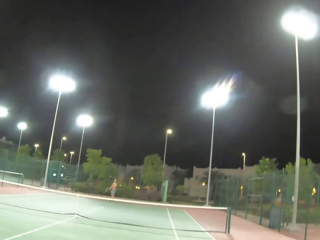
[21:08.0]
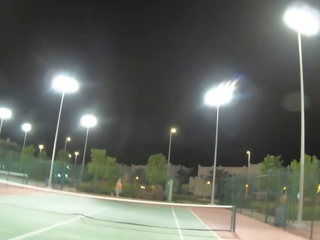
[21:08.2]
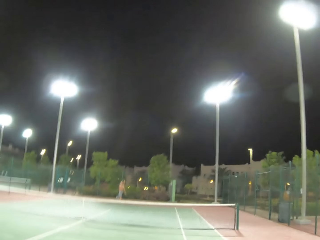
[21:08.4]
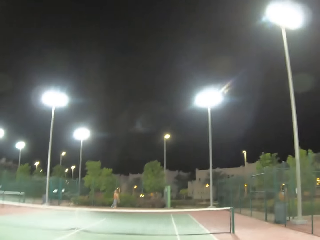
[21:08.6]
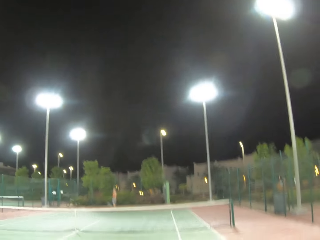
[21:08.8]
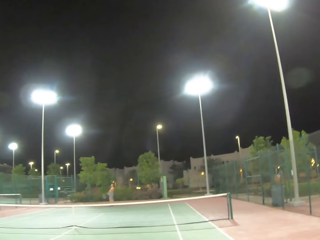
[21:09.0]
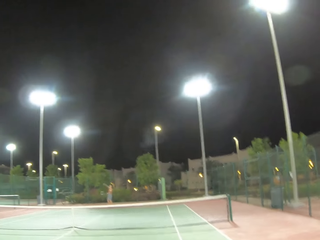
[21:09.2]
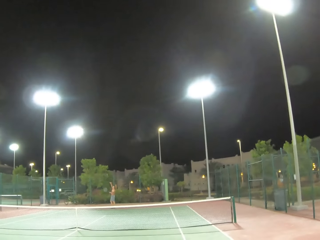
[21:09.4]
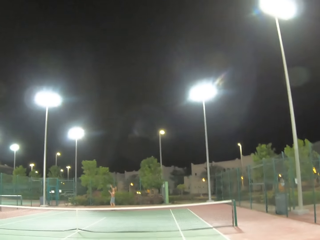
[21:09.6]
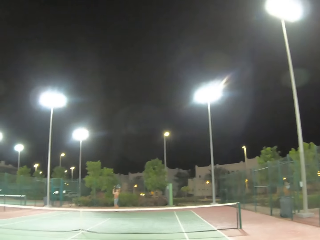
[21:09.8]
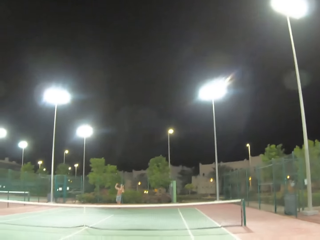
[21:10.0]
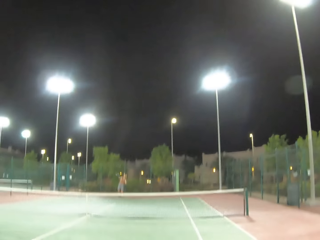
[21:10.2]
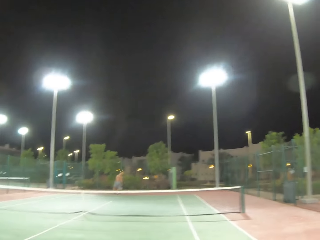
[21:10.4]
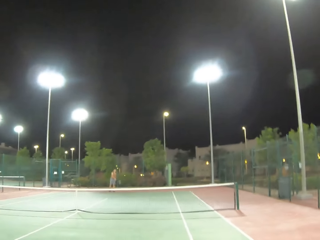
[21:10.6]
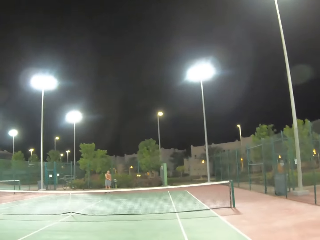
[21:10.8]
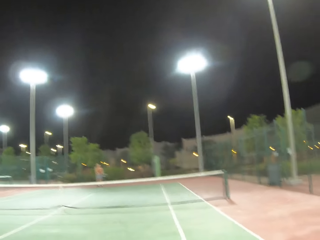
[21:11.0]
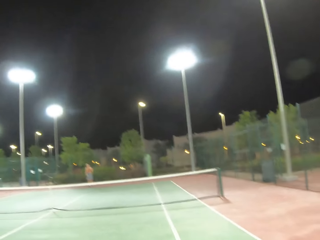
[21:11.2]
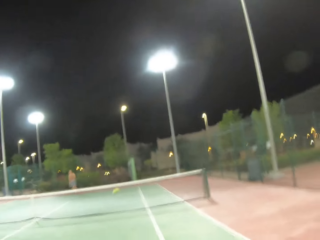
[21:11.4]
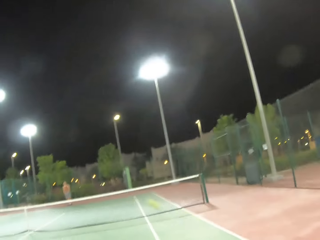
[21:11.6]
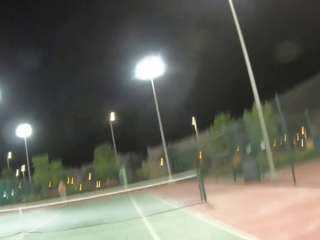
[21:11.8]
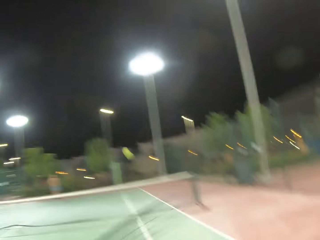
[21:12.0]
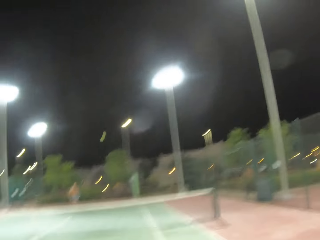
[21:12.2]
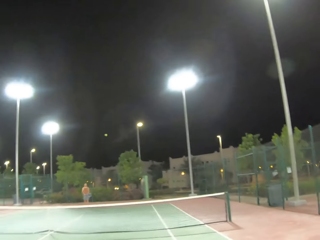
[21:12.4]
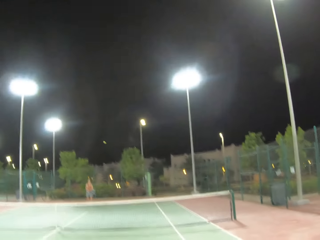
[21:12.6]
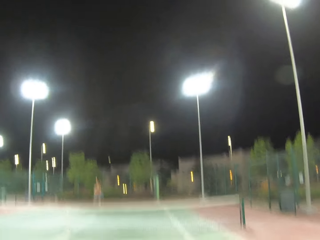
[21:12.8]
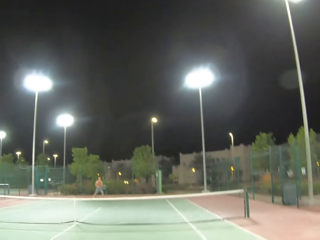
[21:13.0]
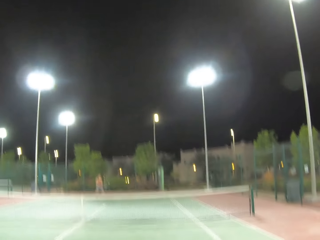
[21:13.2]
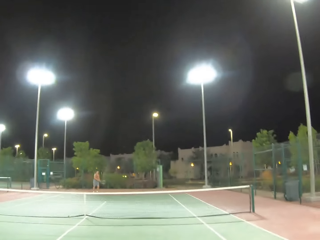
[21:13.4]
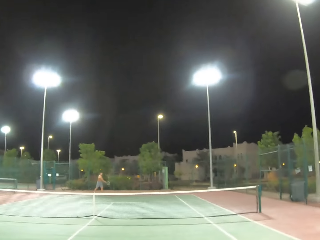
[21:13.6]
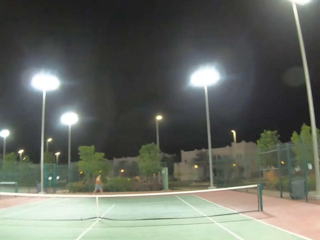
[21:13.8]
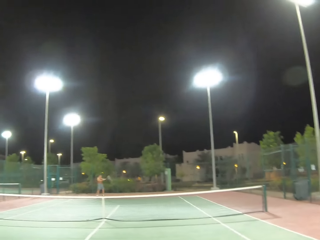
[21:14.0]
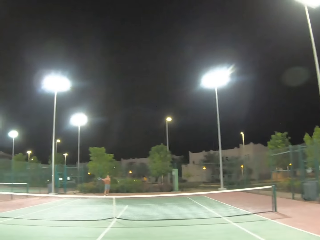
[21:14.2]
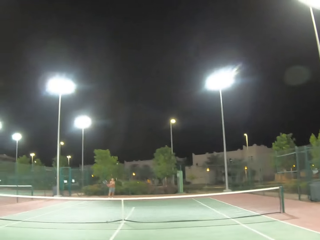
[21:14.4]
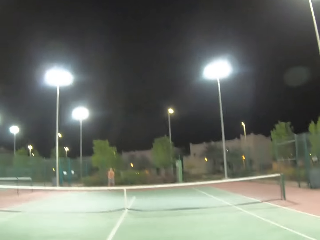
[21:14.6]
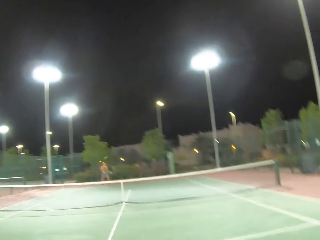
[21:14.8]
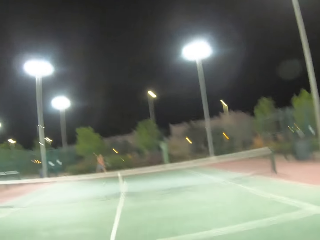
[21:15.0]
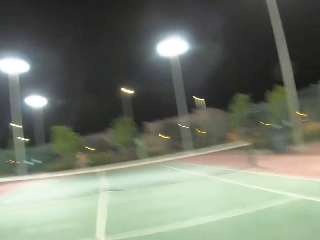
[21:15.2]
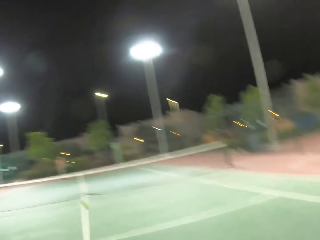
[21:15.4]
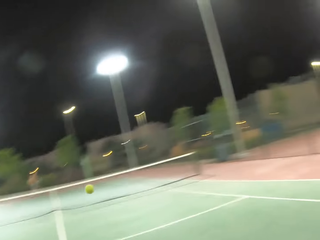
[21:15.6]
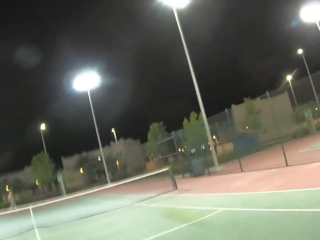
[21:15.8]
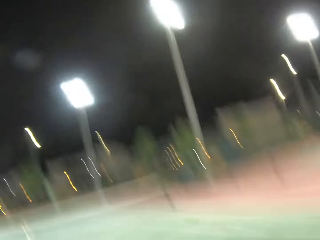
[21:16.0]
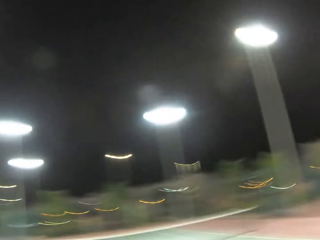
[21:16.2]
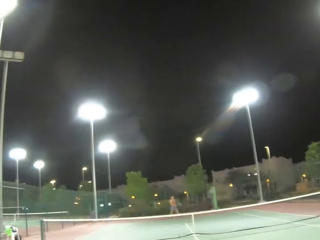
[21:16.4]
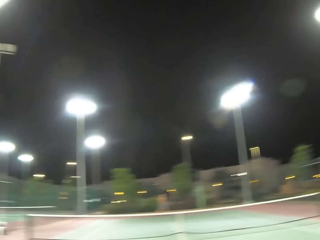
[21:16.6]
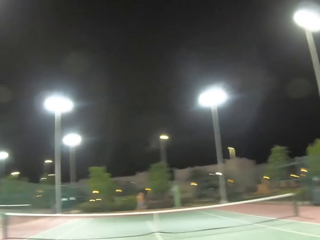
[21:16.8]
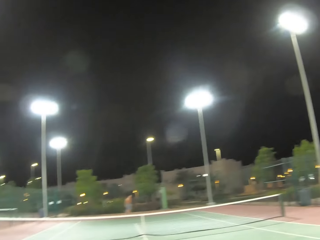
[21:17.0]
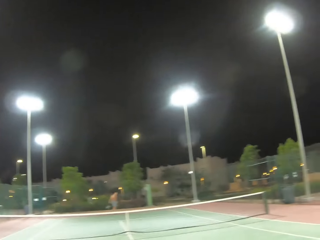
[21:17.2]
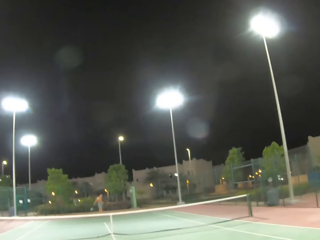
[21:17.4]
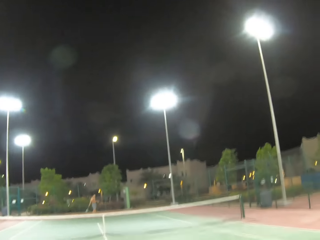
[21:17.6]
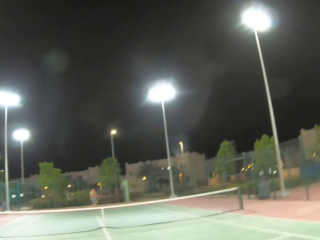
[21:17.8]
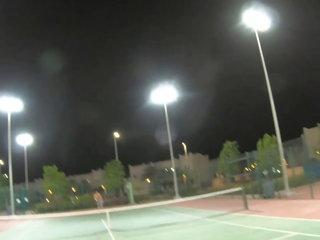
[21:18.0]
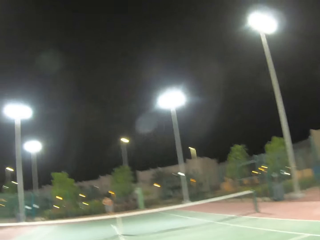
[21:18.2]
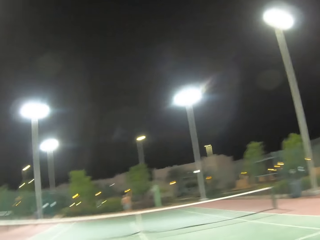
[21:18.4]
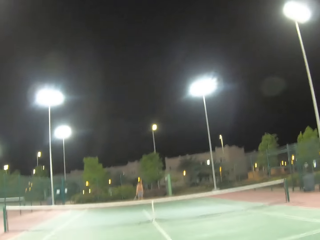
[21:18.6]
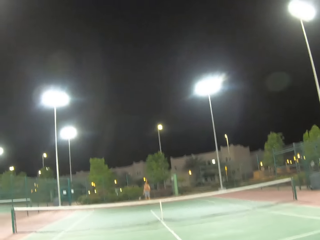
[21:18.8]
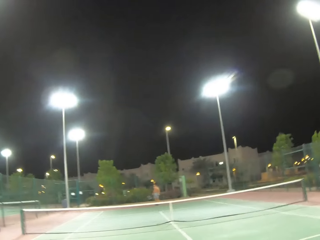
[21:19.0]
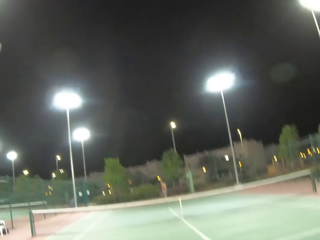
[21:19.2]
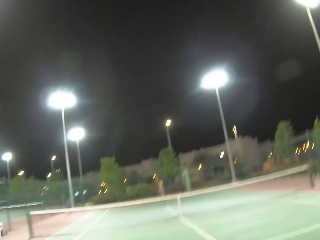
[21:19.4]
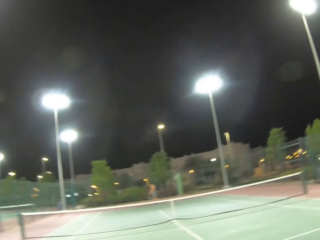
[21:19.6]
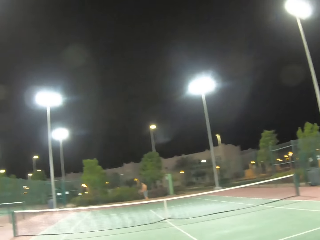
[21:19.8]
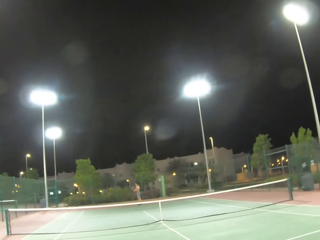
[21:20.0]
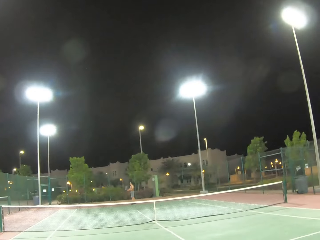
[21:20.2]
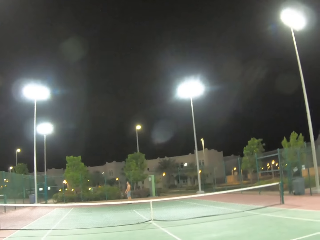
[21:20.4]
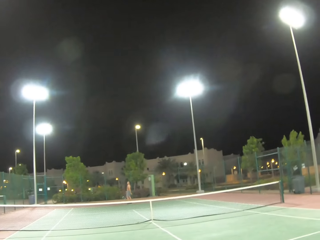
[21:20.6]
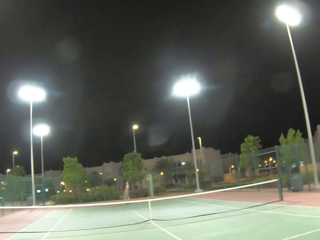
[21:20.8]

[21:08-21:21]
A man serves a tennis ball in the court. The camera wearer plays tennis with the man.

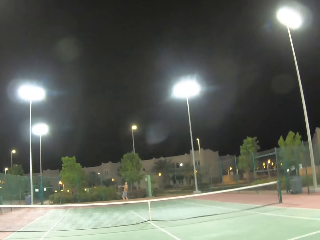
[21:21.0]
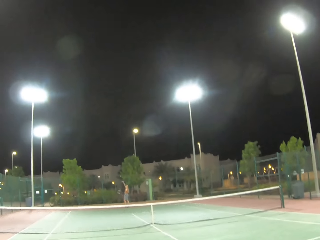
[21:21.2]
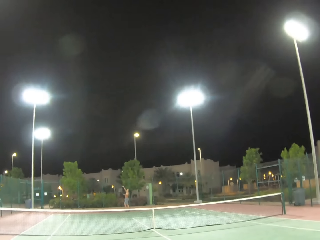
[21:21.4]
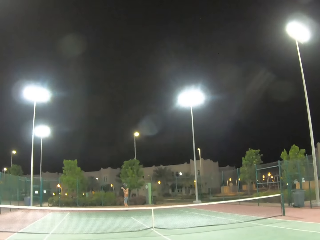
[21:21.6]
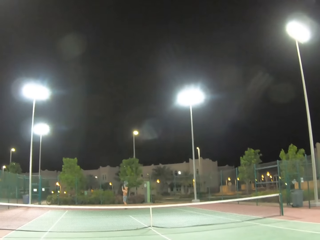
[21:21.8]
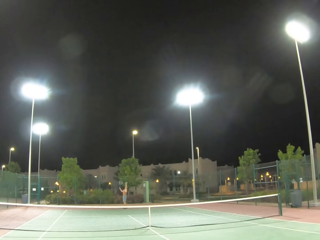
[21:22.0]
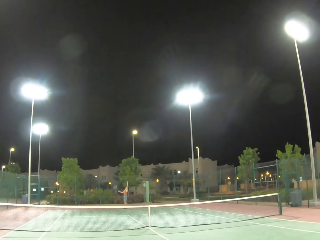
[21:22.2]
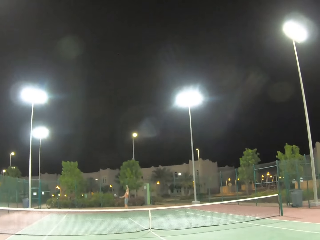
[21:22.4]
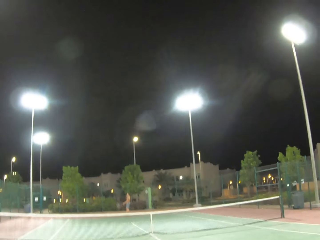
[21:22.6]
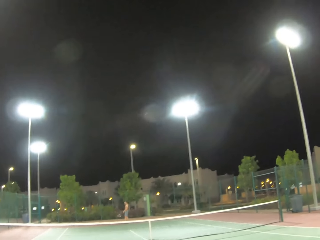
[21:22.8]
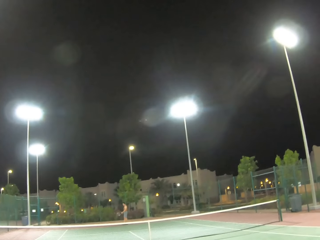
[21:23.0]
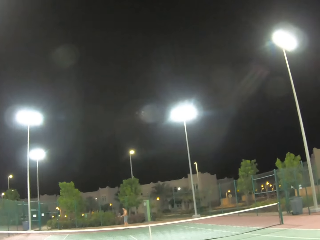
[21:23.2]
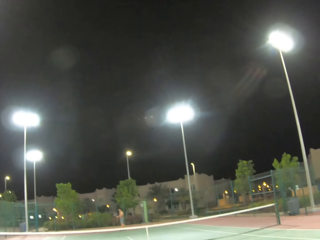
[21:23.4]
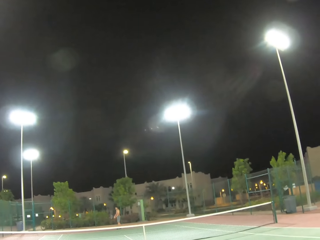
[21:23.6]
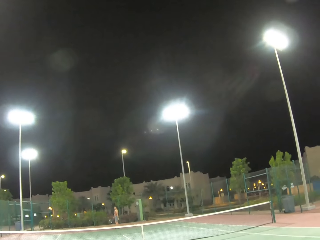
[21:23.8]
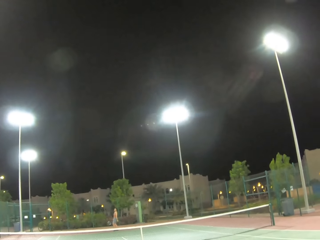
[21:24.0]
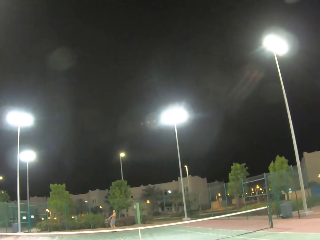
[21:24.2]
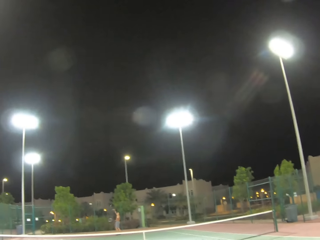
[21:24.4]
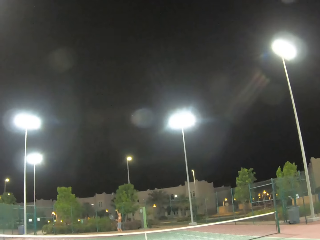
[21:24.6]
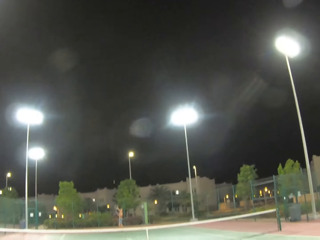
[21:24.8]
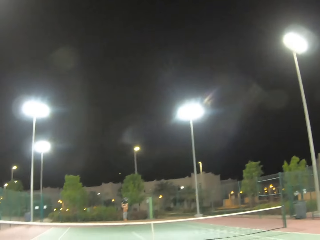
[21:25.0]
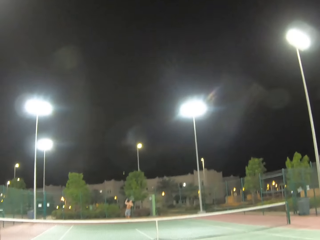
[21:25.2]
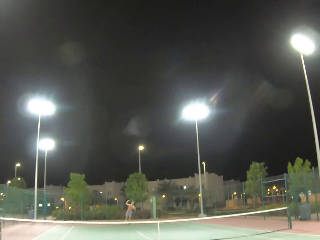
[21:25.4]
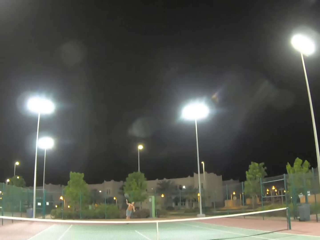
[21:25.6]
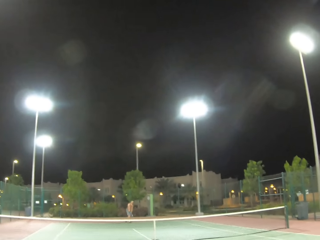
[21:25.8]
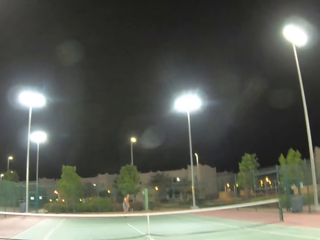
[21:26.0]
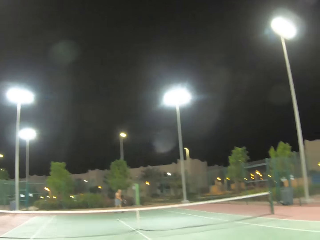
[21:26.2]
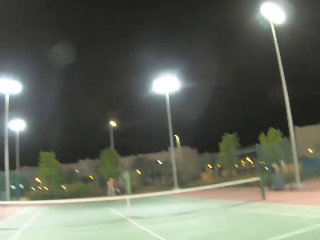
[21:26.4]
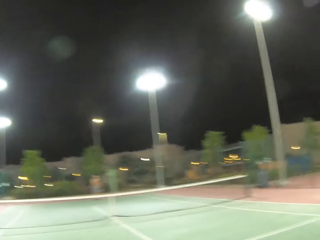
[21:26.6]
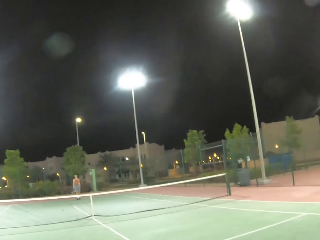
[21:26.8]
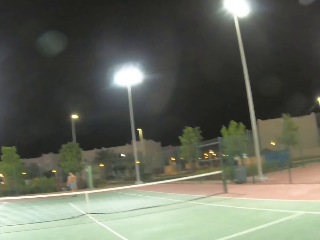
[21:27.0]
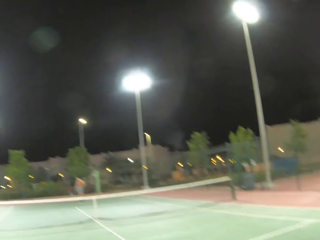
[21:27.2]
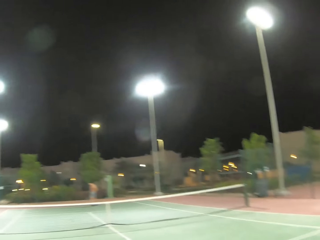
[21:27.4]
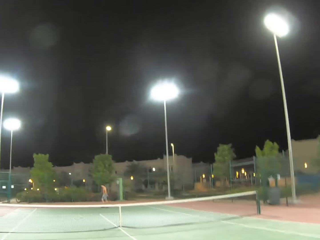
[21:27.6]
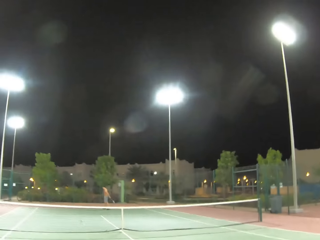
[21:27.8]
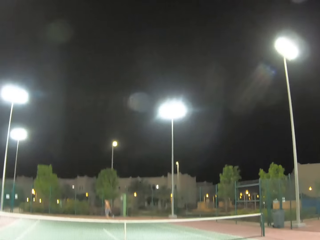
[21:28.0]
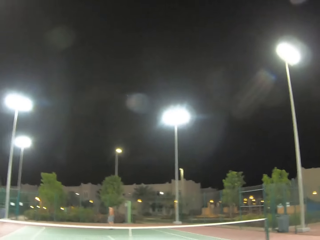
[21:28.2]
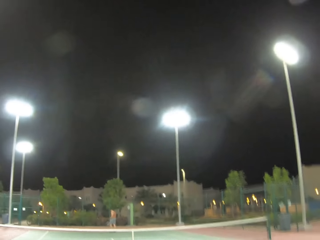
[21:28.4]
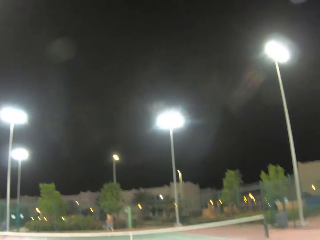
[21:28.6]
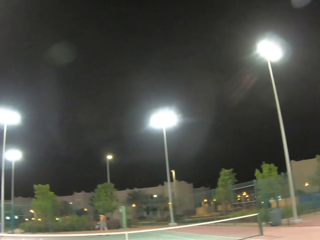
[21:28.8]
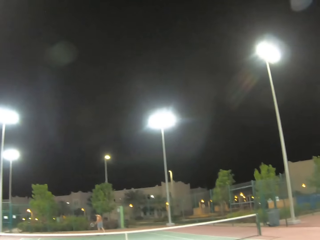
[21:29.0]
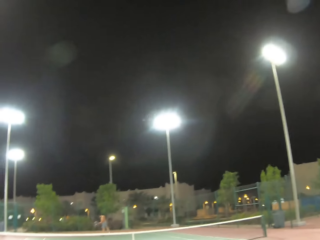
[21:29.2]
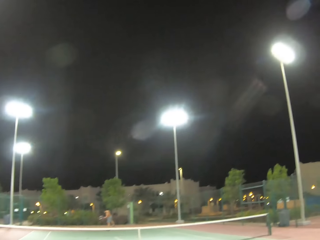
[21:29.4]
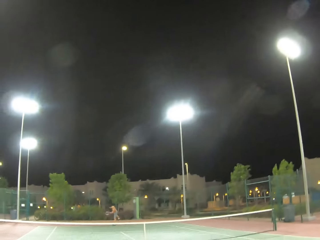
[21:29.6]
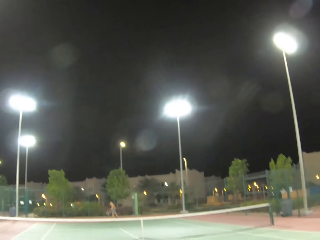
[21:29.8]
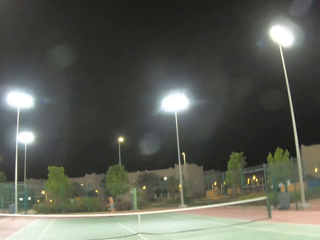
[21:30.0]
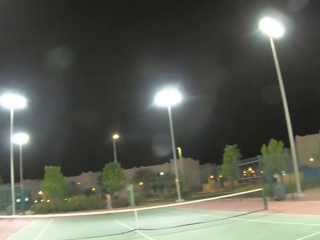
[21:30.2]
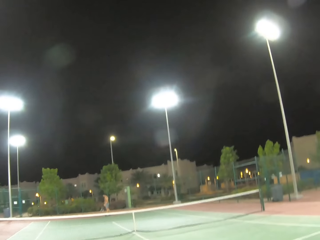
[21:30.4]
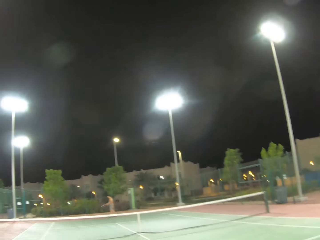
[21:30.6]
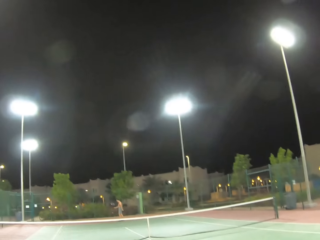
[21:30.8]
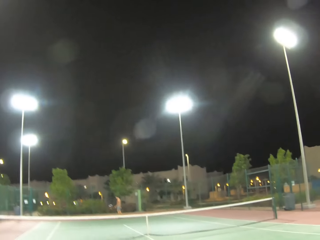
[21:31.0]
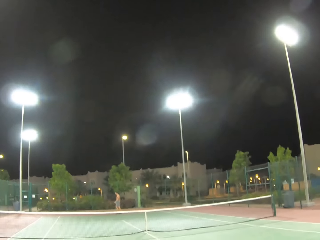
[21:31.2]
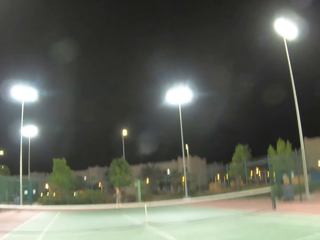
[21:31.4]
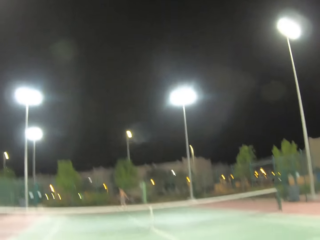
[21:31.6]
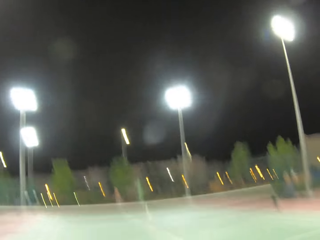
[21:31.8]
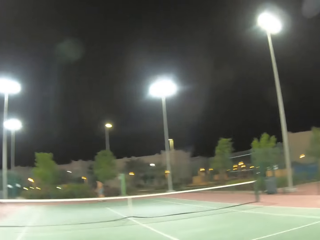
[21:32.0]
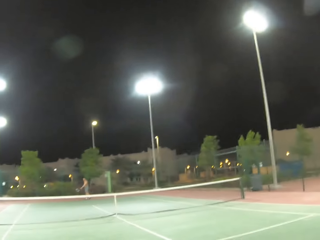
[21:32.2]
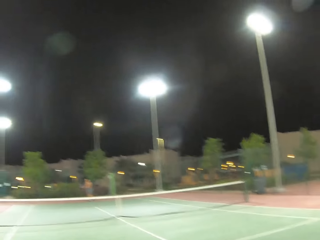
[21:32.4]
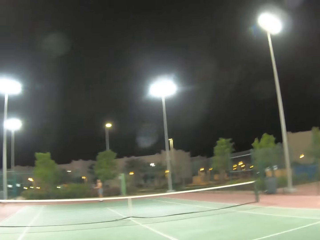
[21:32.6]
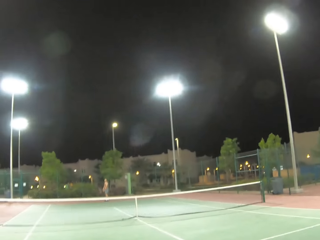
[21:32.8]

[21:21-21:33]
A man serves a tennis ball in the court. The man walks around in the tennis court.
